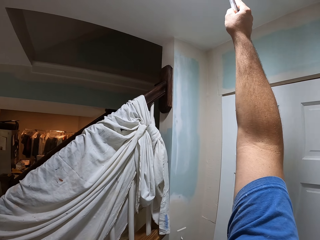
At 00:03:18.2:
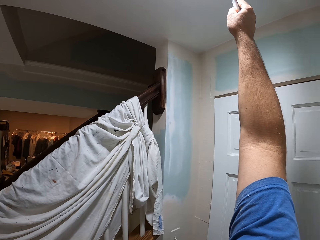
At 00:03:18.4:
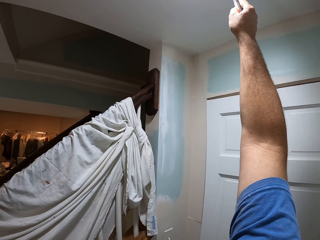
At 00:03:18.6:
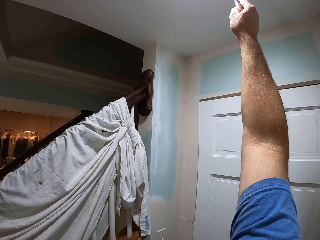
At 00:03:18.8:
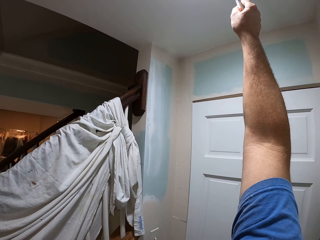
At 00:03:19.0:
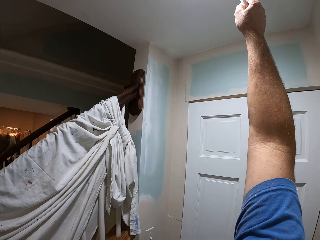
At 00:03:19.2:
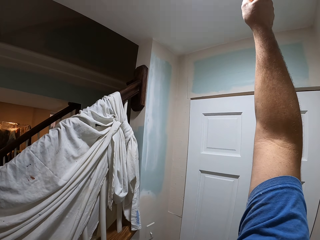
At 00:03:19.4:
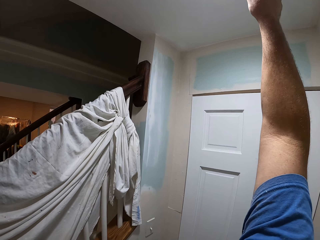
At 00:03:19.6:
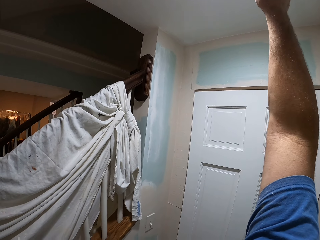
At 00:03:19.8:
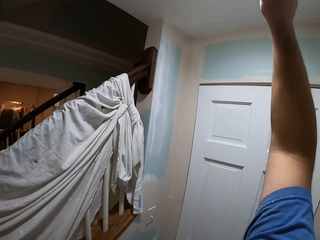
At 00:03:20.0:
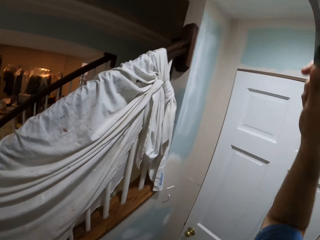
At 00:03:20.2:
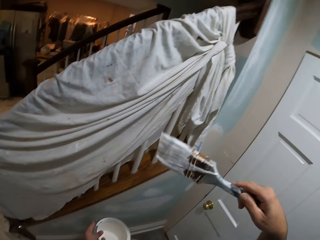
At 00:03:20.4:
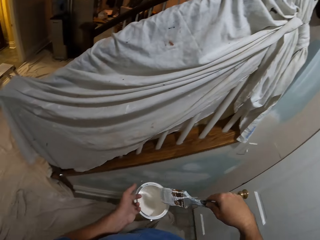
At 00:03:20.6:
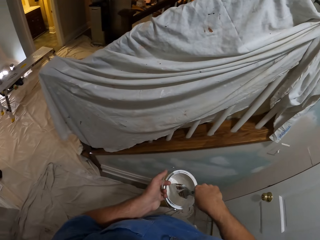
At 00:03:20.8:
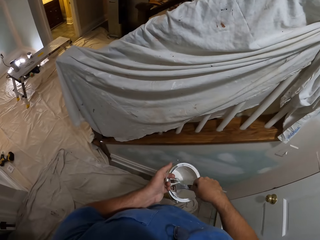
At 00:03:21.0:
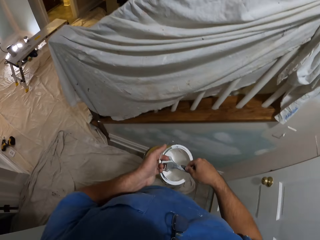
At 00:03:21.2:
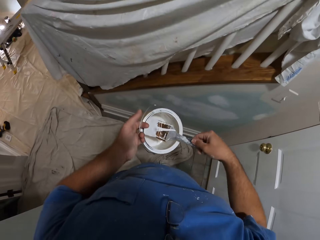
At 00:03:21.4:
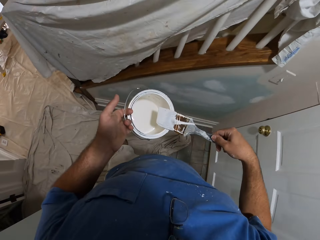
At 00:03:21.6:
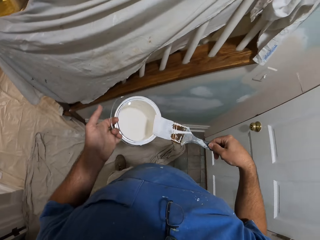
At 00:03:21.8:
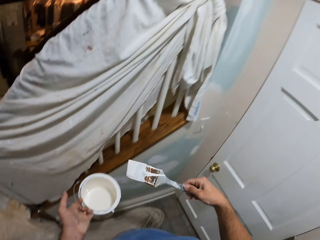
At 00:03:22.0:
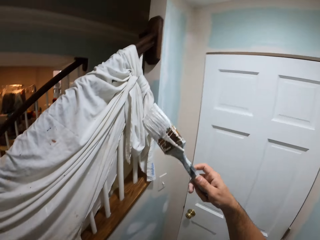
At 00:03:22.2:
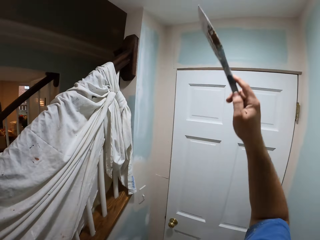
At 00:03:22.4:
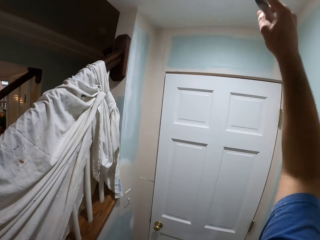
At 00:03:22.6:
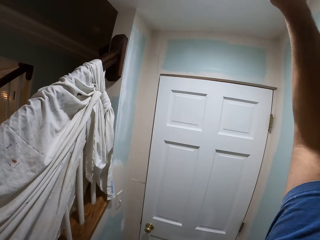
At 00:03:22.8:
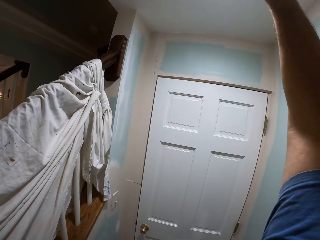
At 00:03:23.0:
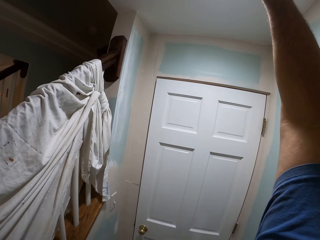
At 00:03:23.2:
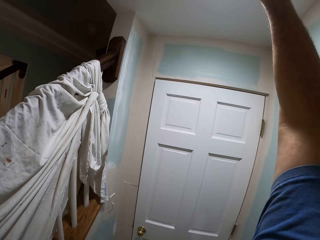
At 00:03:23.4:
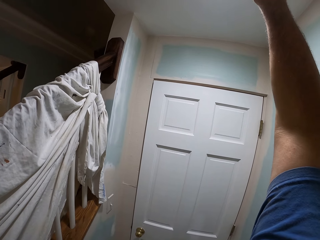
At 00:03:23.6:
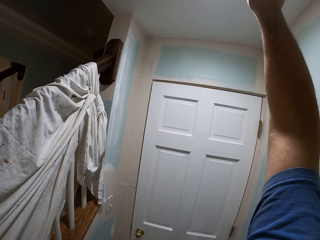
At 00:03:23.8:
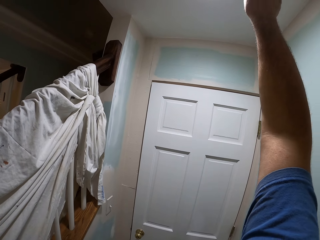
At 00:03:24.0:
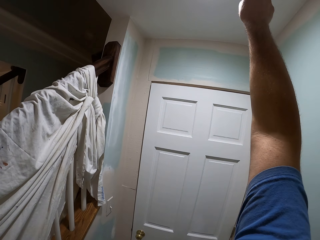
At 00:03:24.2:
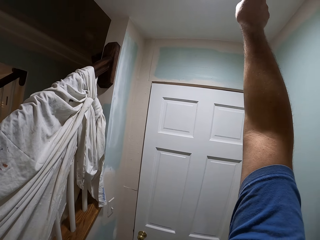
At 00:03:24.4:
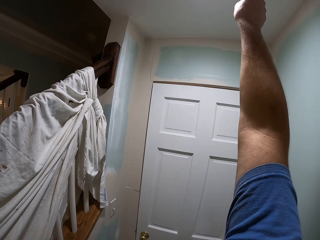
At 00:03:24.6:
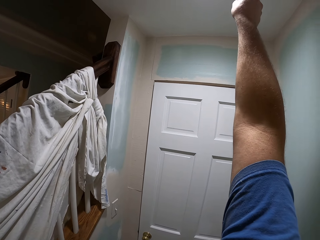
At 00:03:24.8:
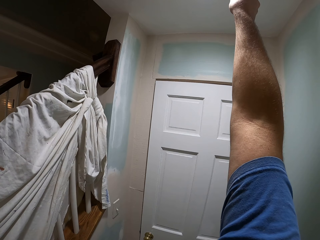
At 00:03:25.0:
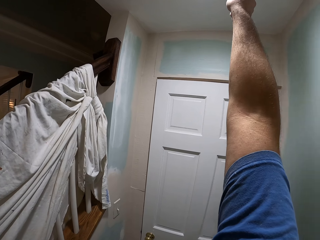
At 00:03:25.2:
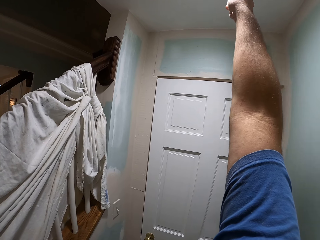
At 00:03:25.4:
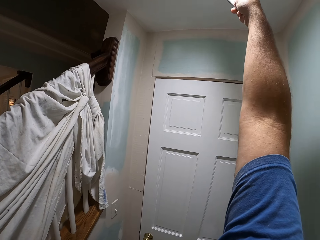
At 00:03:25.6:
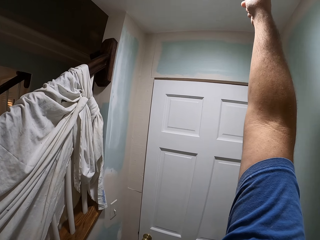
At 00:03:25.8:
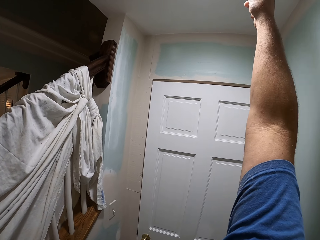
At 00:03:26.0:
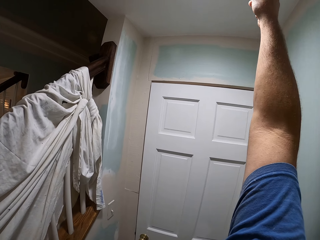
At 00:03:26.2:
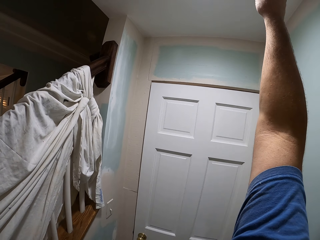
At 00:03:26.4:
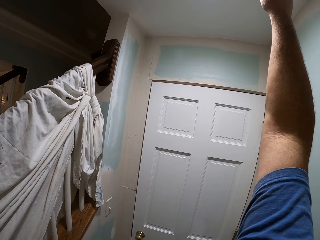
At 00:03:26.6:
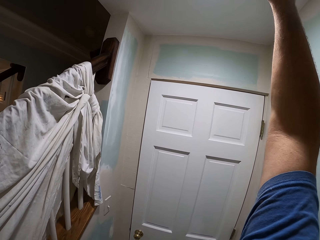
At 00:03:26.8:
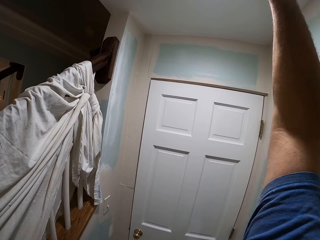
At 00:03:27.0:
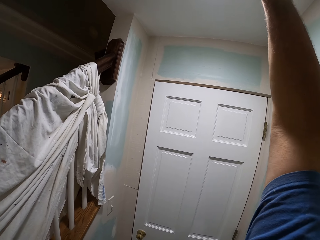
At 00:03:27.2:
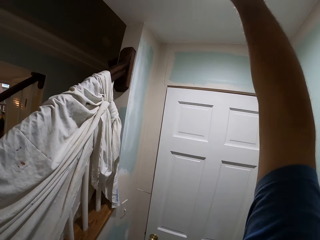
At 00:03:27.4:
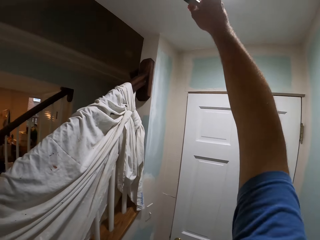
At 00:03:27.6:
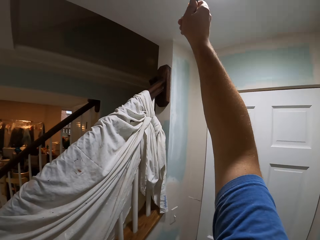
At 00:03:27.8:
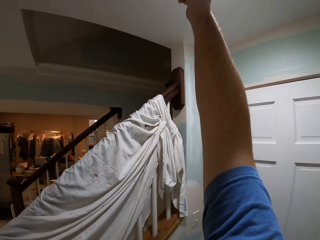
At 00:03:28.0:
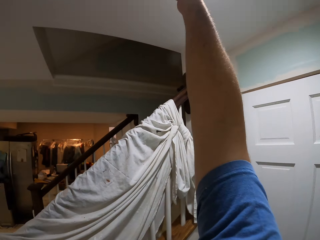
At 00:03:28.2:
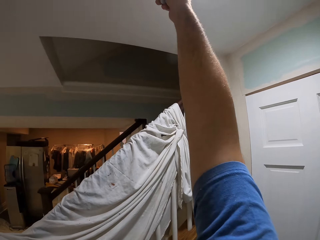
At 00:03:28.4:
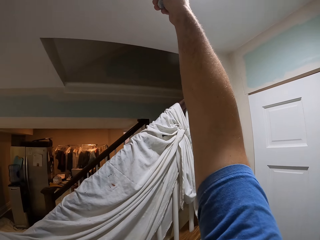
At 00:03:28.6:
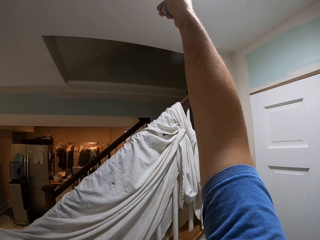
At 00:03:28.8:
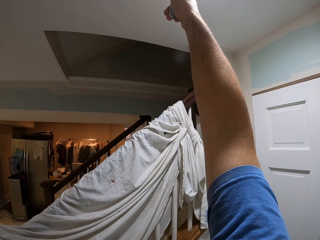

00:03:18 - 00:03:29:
The camera wearer dips the paint brush into the paint bucket. They paint the ceiling of the house.

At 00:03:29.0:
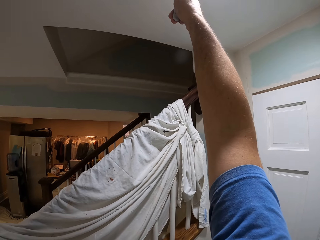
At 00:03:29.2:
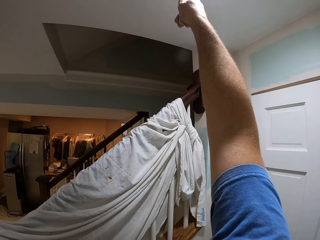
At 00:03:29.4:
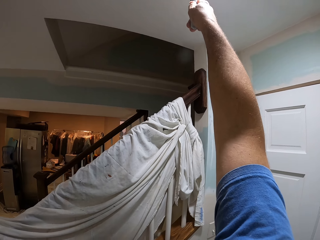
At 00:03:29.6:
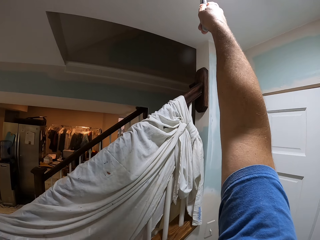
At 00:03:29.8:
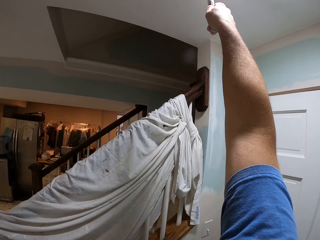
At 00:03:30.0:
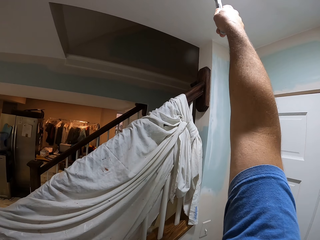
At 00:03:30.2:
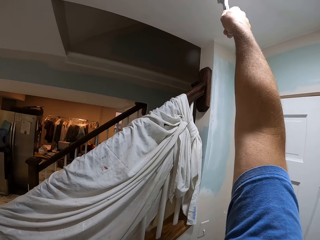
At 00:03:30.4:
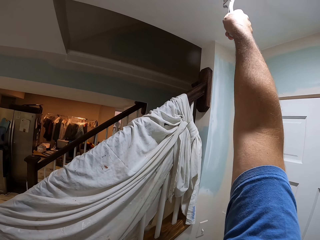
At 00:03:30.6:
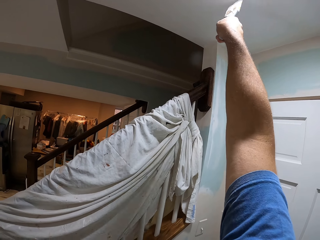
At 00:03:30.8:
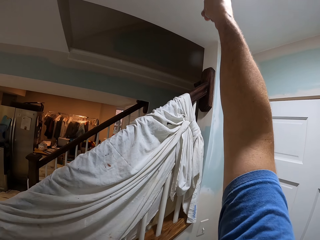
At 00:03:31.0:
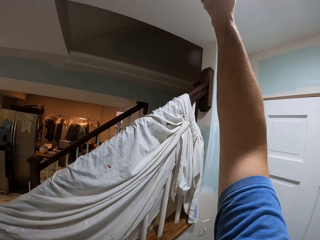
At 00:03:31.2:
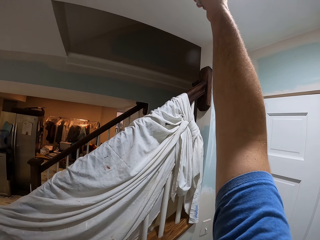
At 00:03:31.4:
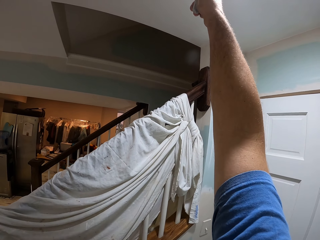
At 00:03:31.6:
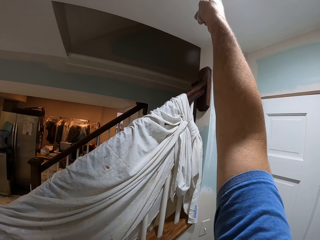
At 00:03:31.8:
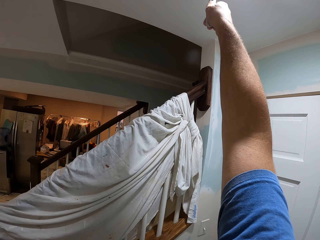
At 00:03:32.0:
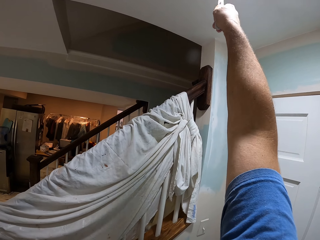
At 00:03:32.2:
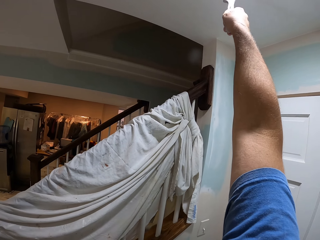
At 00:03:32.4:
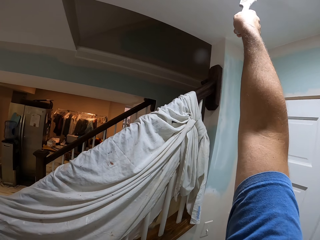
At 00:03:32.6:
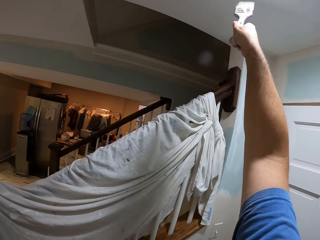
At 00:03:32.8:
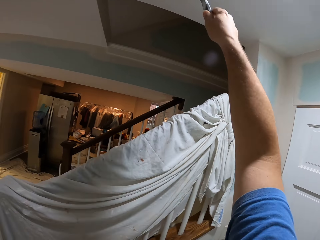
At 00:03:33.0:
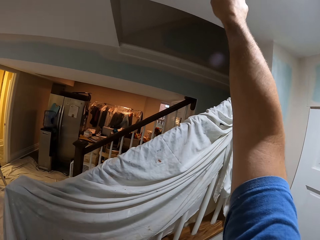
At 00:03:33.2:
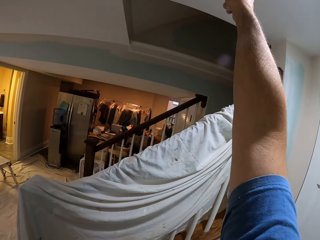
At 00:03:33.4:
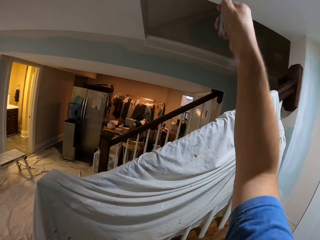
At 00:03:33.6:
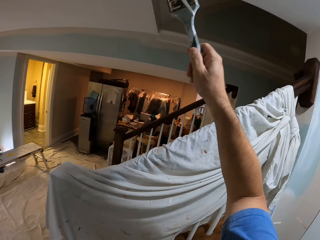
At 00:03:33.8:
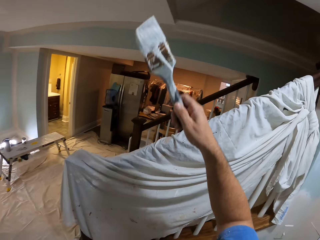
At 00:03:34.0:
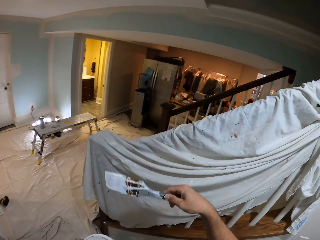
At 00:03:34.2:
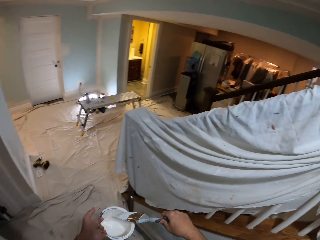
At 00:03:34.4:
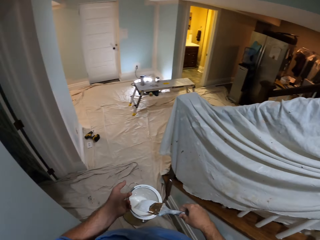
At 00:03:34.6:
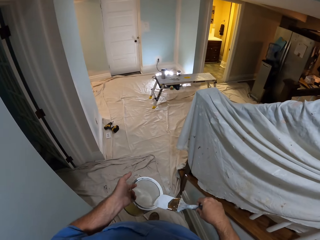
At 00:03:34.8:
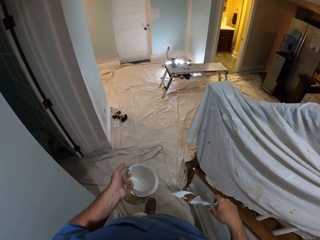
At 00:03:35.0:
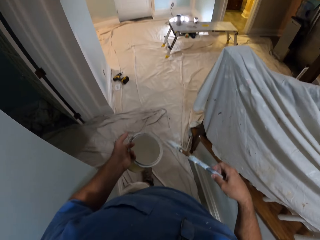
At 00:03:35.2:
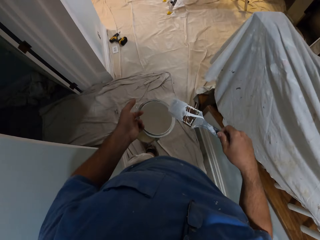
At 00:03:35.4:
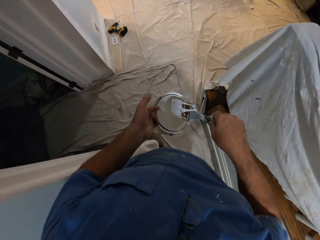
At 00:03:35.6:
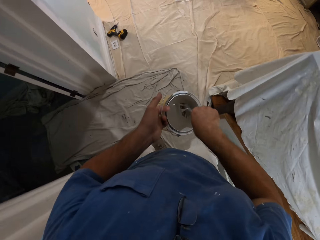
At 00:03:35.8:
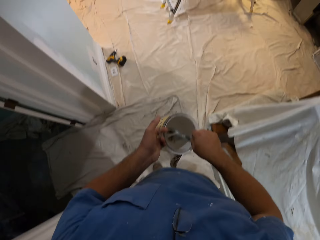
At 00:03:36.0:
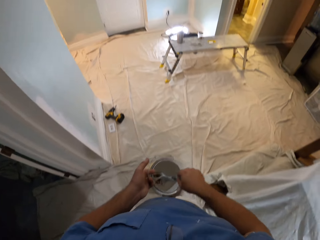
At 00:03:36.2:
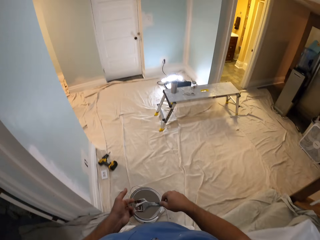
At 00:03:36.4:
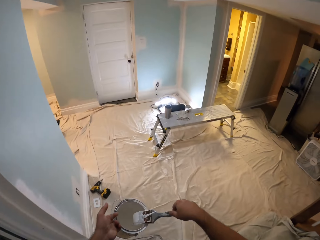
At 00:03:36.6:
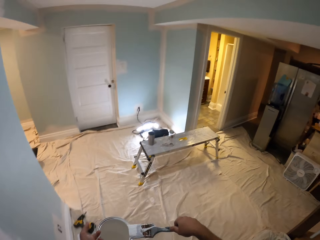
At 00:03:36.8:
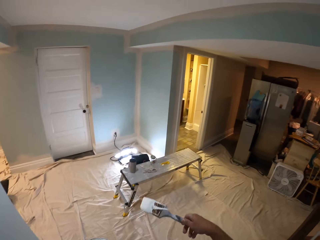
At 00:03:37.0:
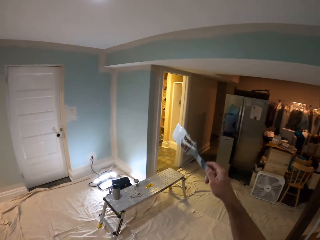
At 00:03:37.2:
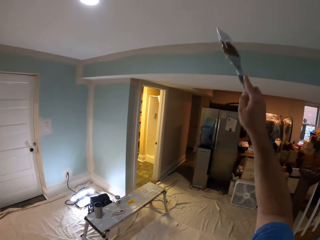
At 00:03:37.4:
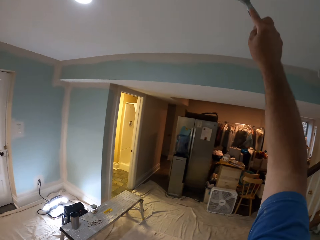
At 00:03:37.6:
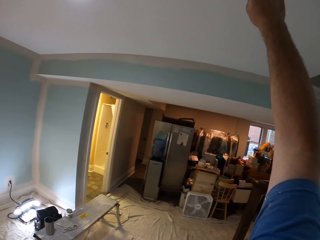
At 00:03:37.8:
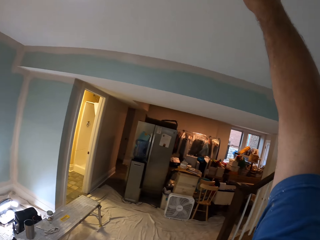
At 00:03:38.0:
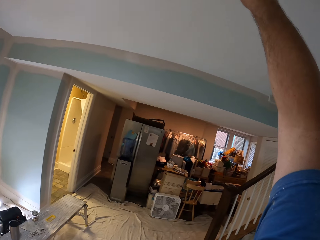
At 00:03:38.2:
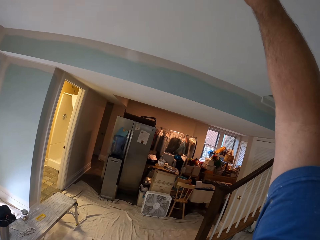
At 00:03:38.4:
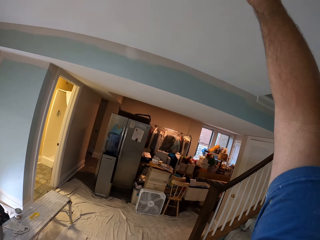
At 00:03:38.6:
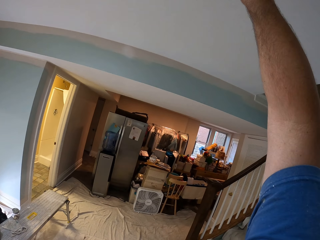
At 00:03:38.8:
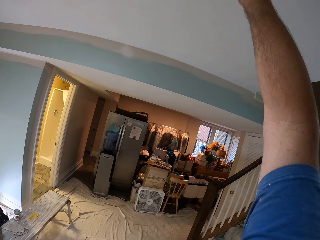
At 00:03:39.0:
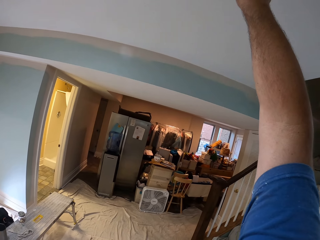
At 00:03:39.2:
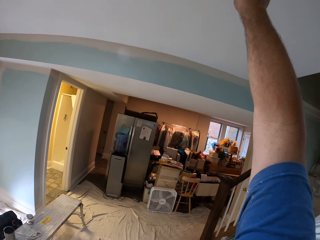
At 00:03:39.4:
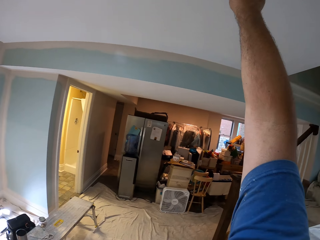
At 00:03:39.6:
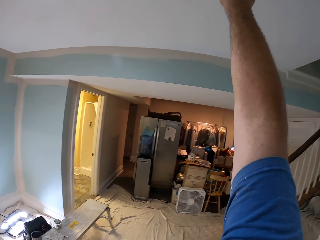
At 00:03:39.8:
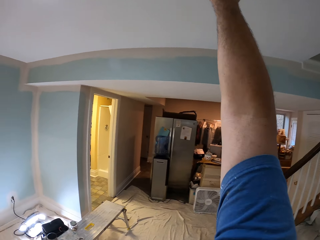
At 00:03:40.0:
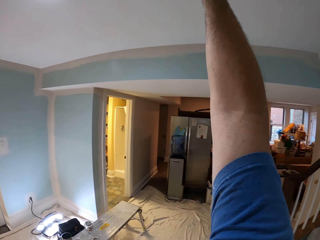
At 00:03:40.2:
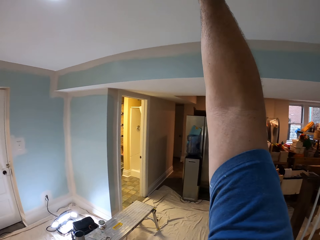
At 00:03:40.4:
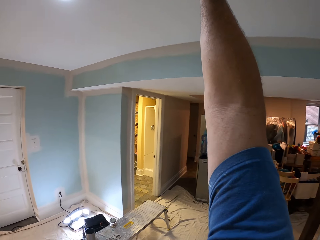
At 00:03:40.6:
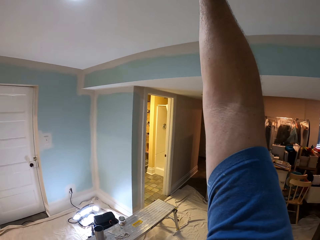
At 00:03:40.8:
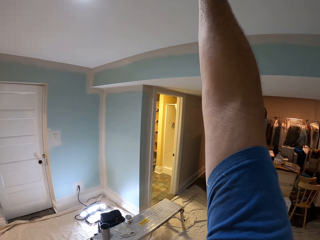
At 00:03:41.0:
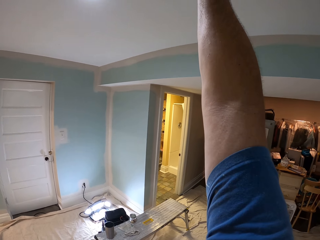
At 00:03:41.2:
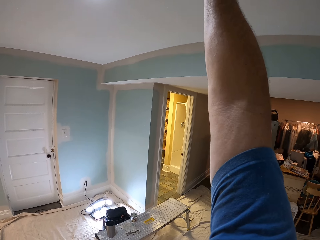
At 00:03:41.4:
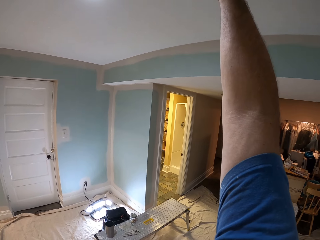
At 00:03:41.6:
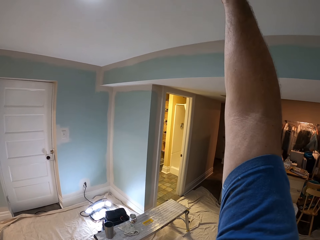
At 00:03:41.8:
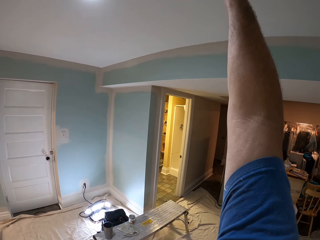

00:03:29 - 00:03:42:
The camera wearer paints the upper wall. They wipe the paint brush on the paint bucket's brim. They walk forward in the house carrying the painting can. They dip the paint brush into the paint bucket. They paint the ceiling of the house.
